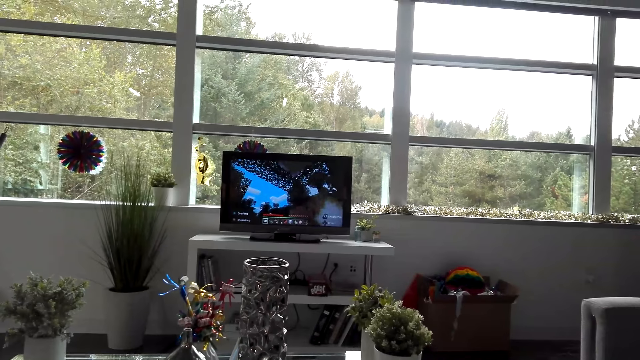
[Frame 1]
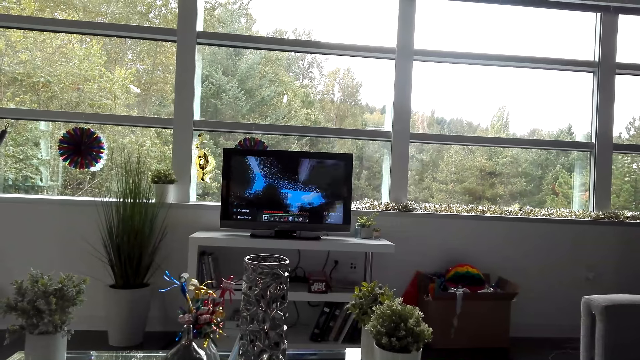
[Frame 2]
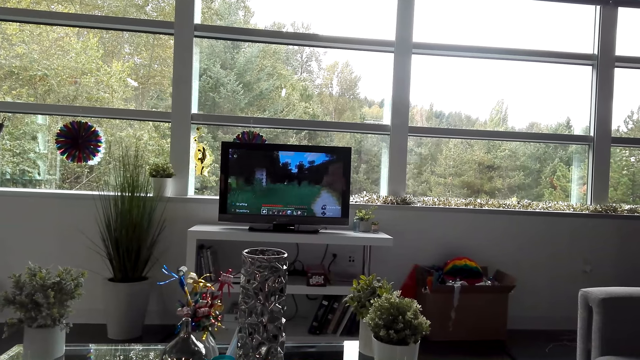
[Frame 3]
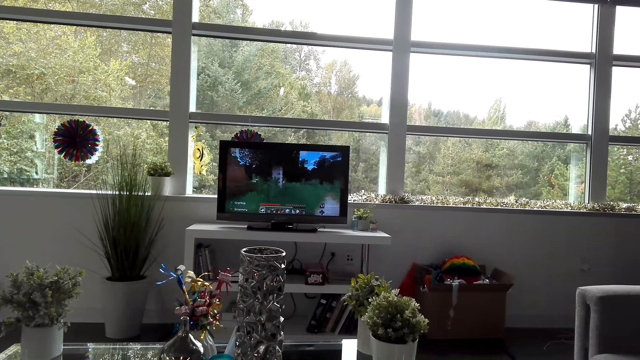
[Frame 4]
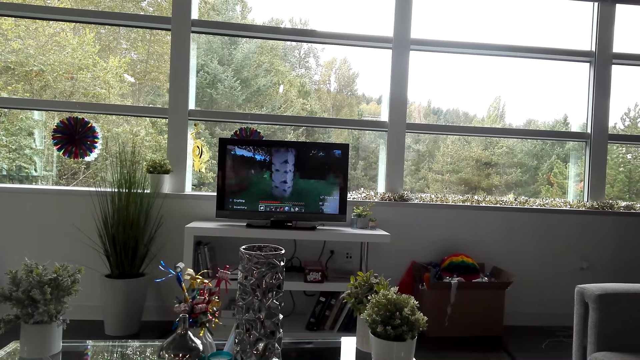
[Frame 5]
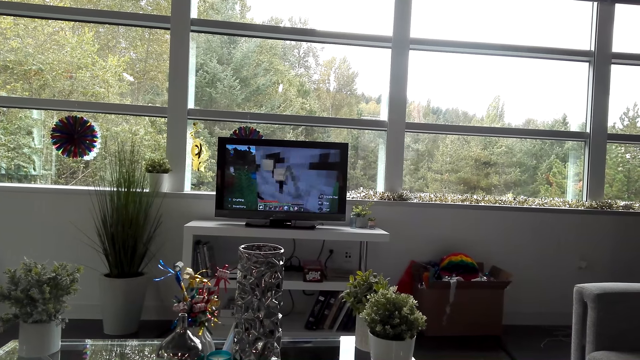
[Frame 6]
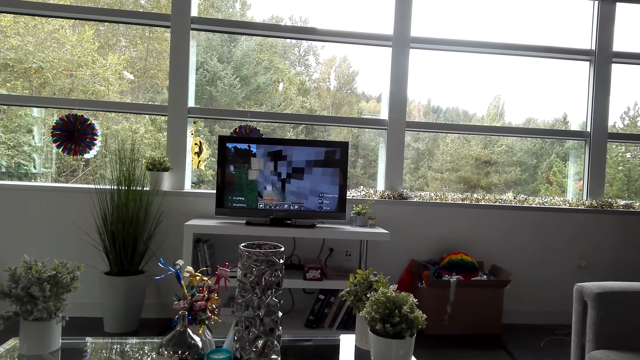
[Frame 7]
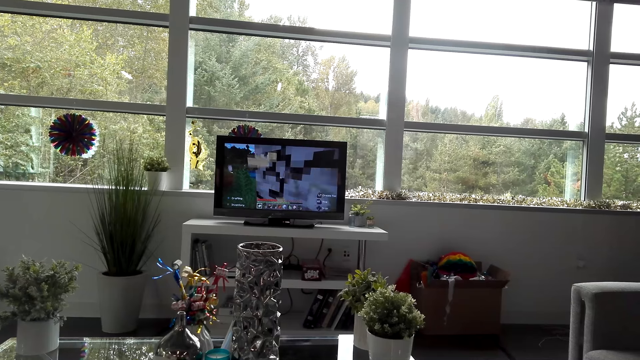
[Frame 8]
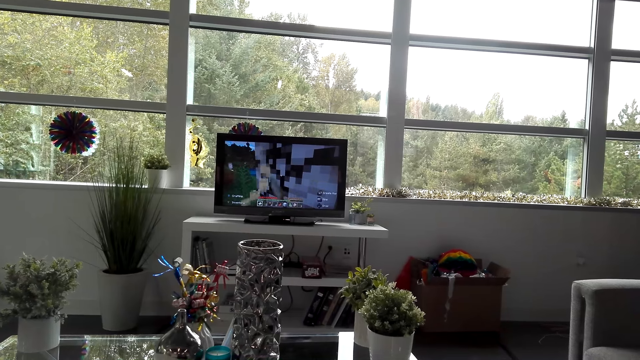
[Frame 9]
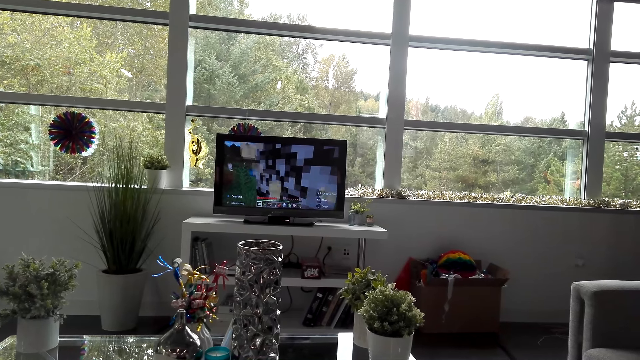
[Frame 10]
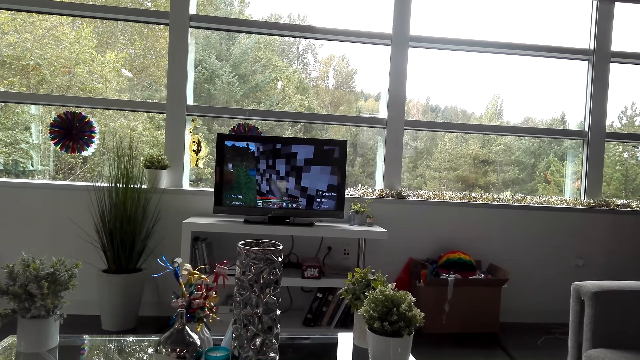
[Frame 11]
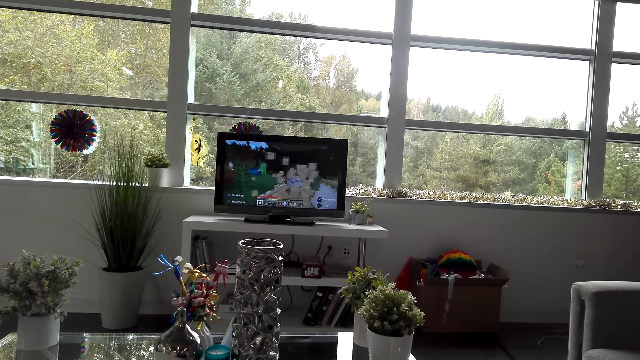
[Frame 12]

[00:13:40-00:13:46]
The camera wearer looks at the TV.

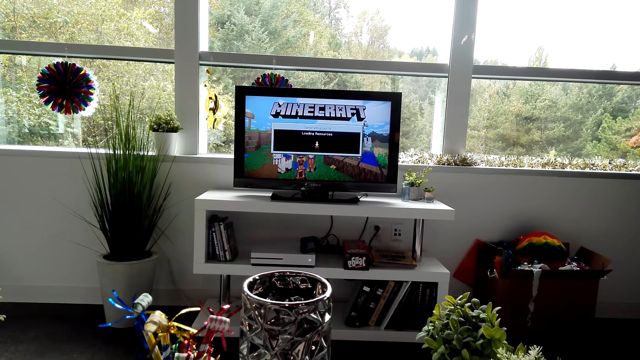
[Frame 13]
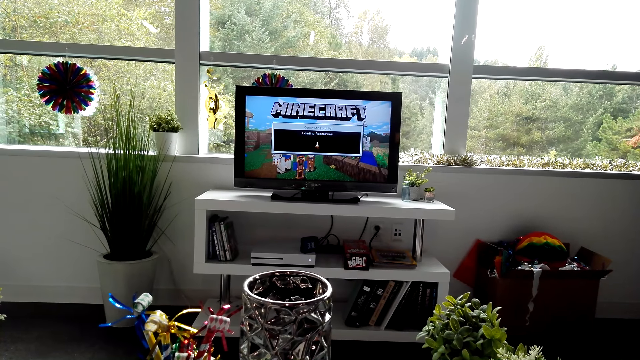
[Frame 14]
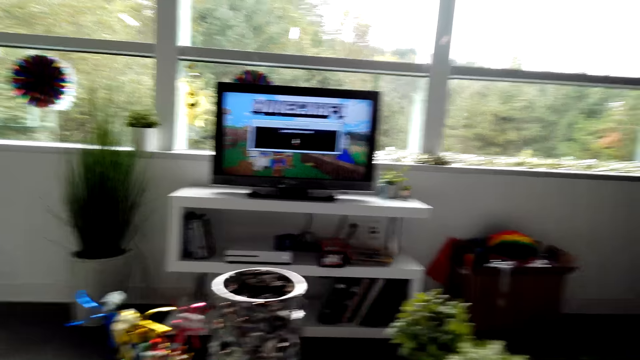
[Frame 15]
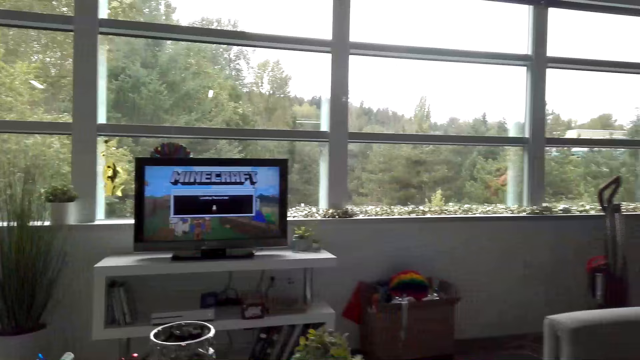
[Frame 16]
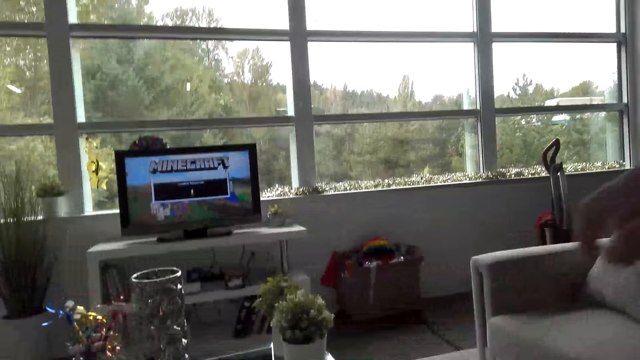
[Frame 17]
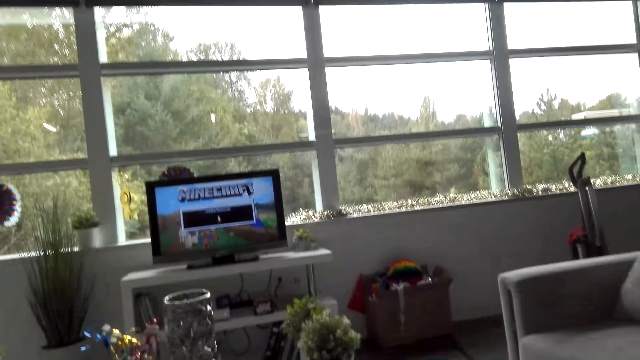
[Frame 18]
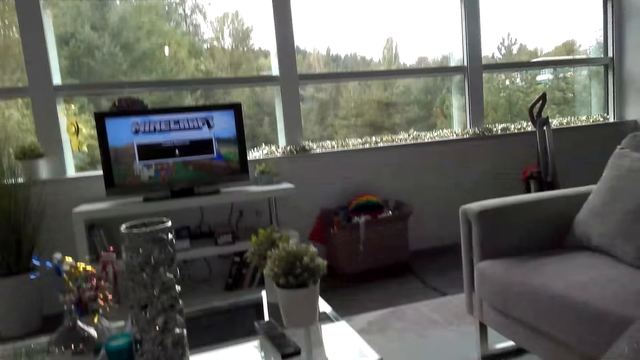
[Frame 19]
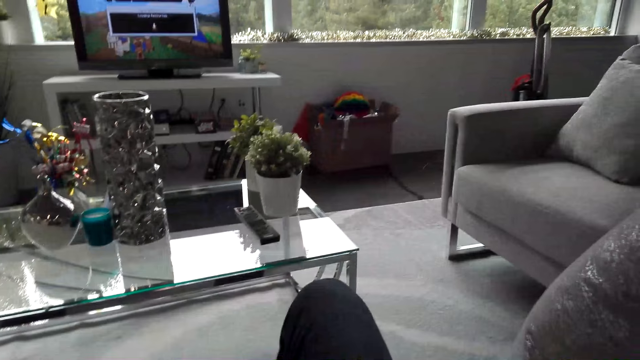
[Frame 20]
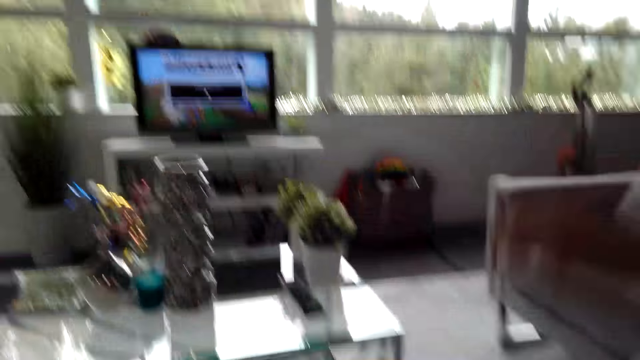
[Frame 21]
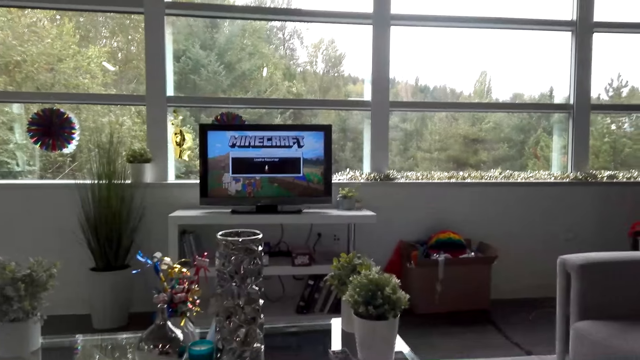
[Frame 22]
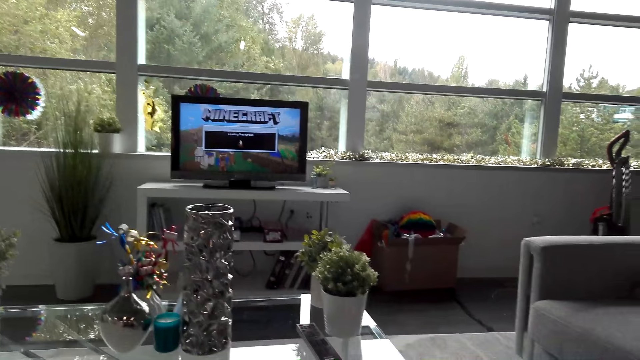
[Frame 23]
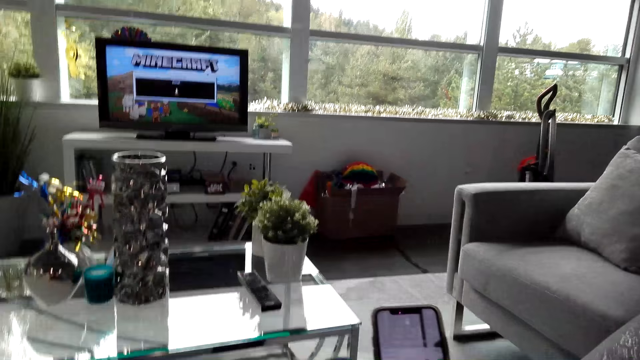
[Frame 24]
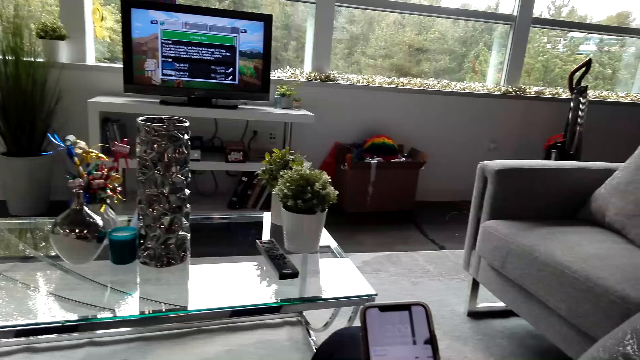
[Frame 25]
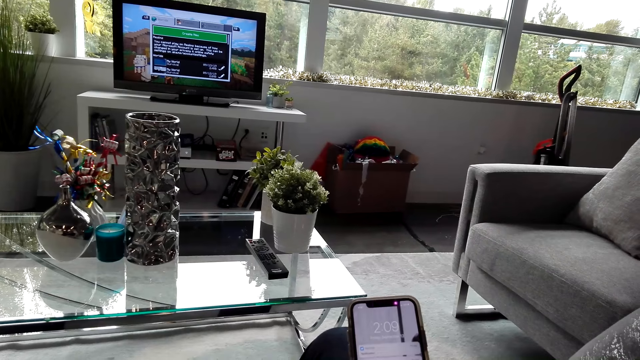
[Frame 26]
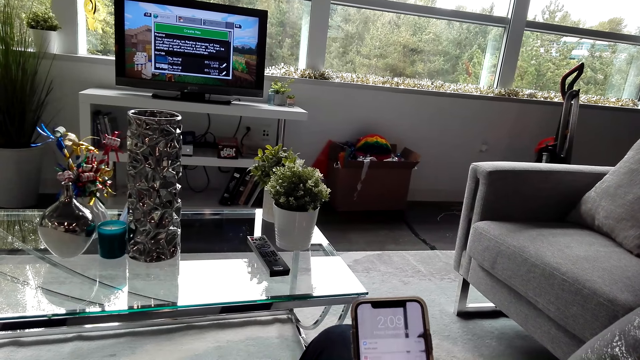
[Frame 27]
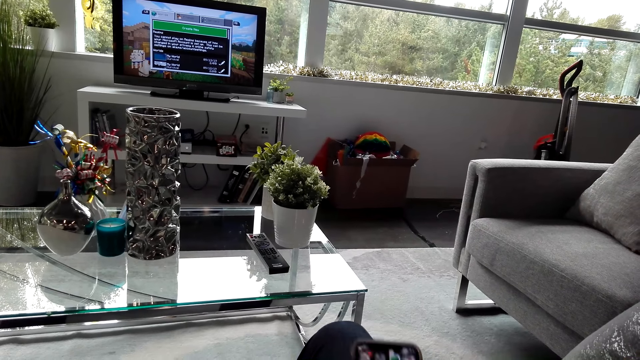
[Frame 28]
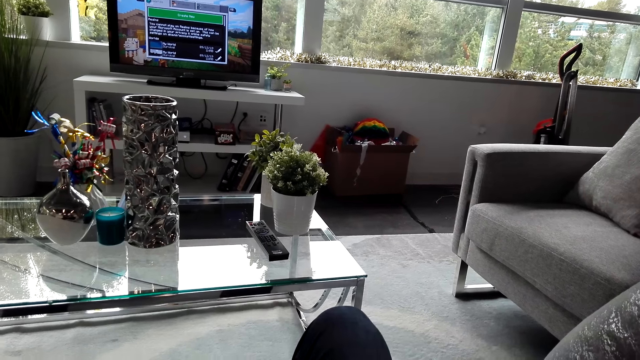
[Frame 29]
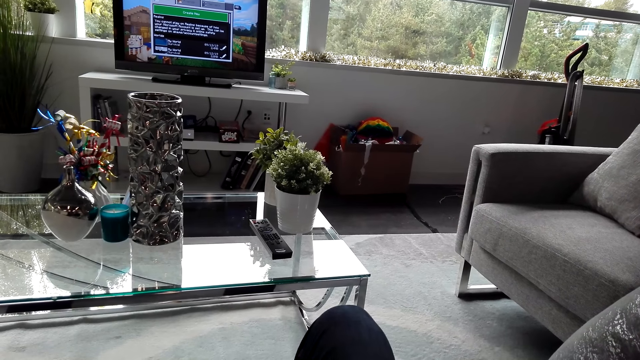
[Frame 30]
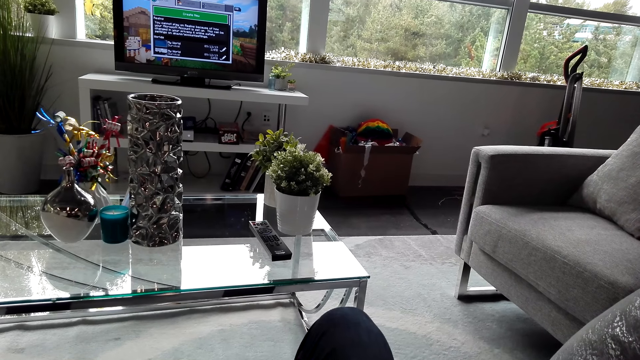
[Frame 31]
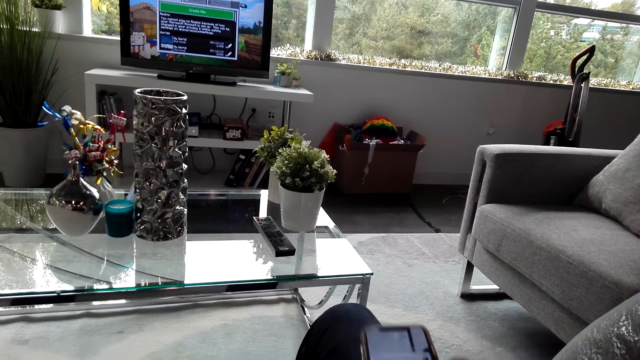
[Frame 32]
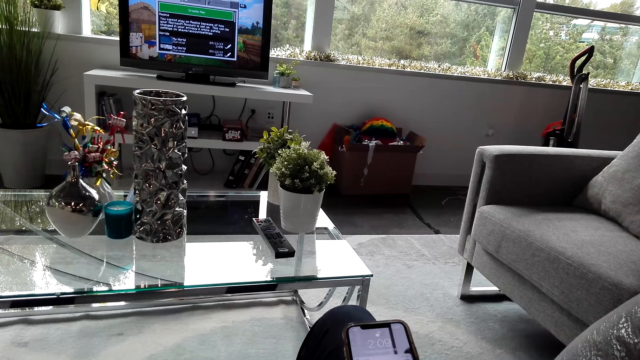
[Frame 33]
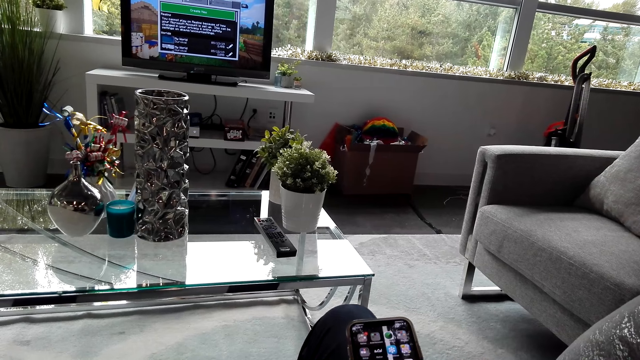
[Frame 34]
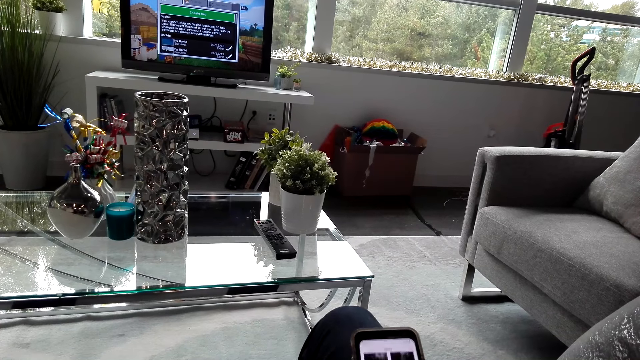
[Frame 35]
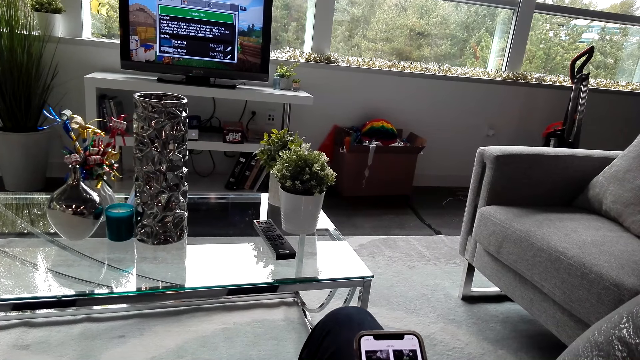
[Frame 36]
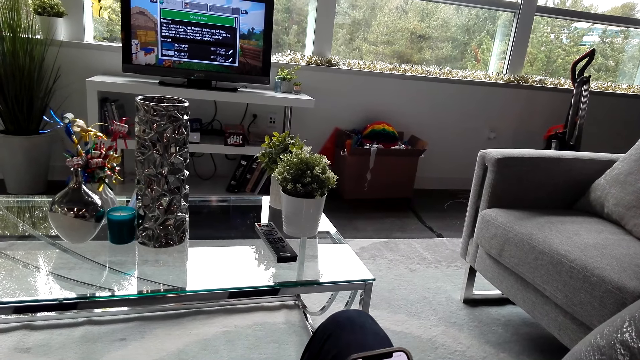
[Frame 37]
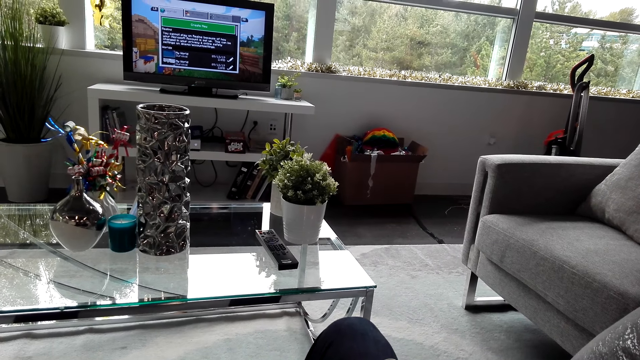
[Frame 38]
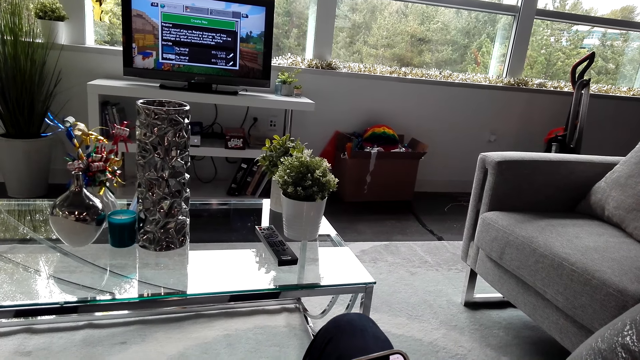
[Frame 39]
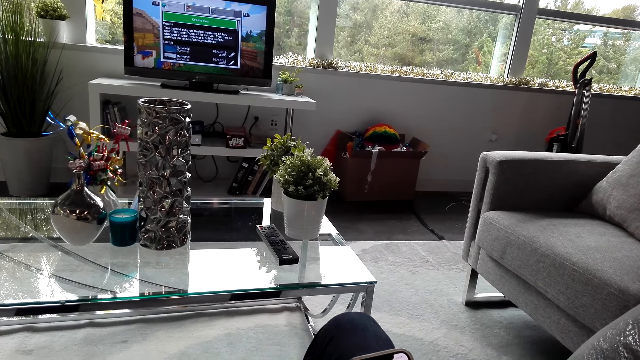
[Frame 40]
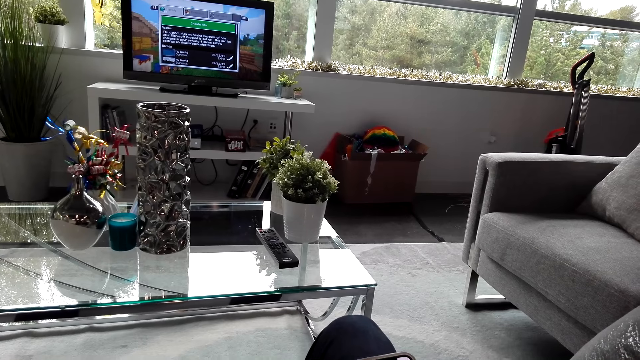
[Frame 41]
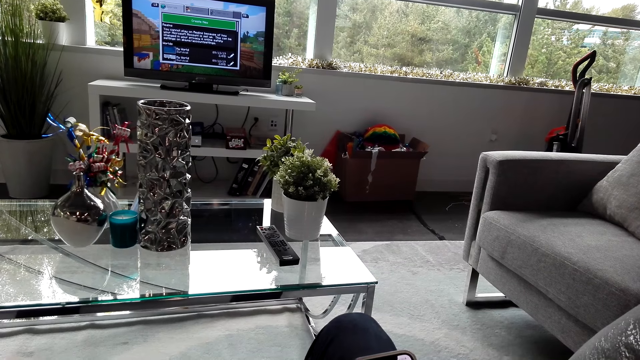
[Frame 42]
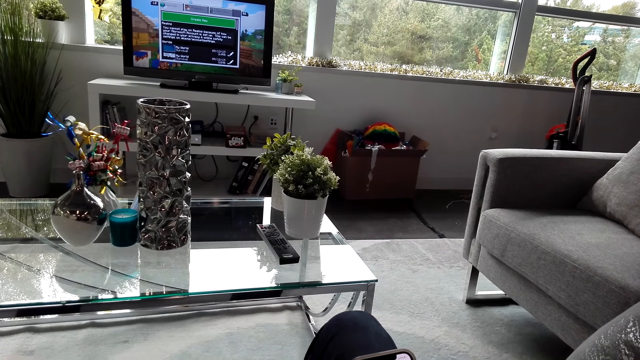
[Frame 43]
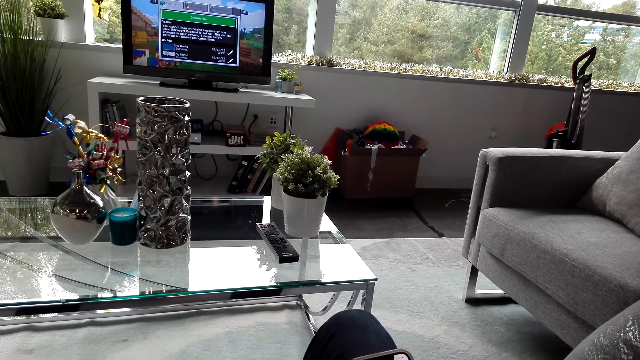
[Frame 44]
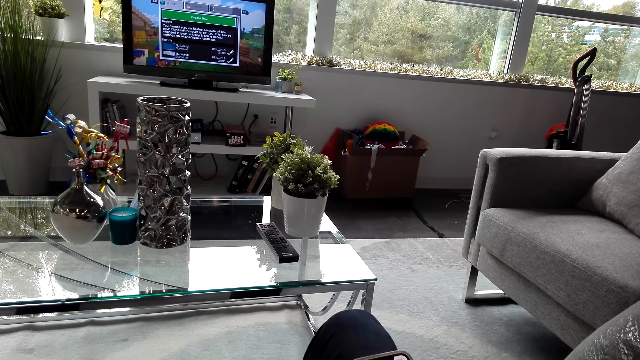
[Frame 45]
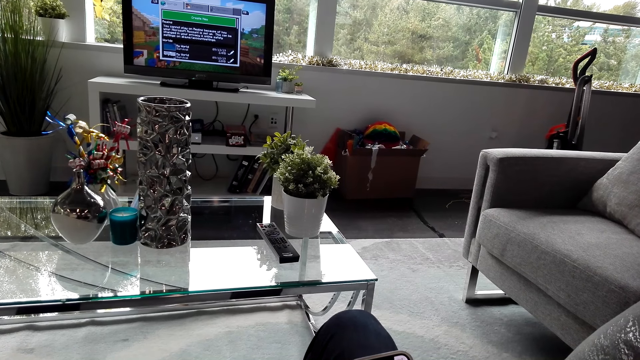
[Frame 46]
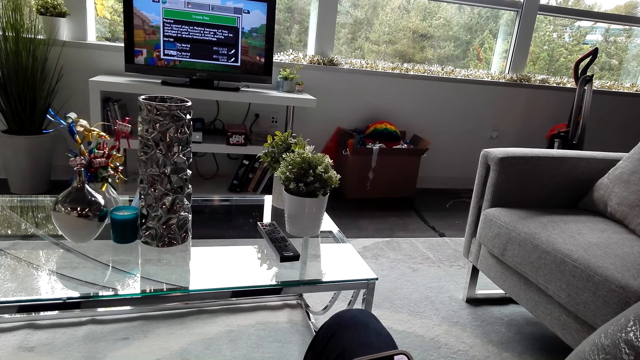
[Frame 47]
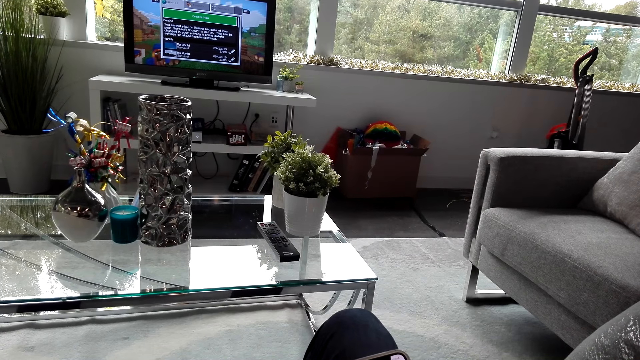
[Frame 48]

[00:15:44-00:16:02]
The camera wearer puts a hand up. They look at the phone and operate the phone.
